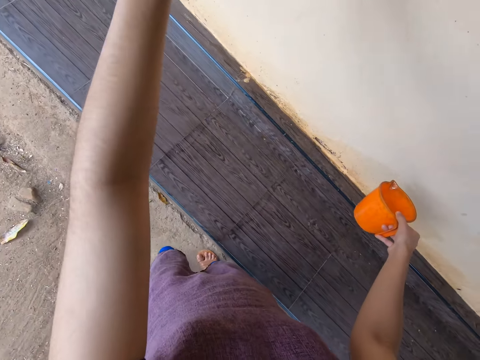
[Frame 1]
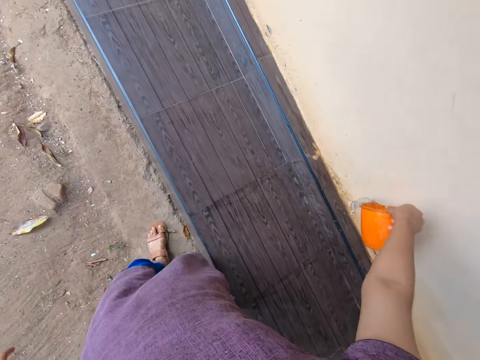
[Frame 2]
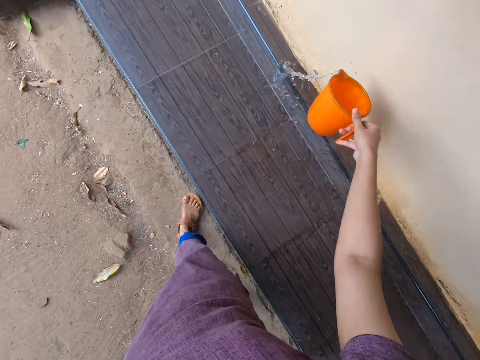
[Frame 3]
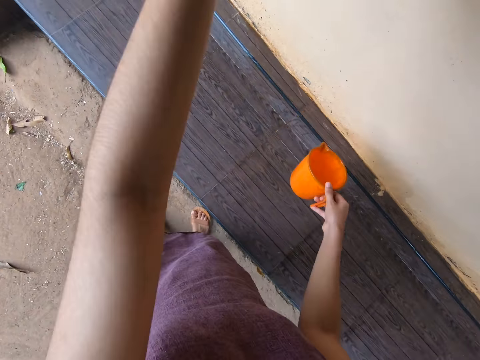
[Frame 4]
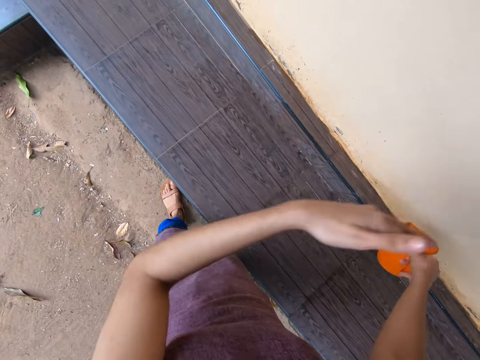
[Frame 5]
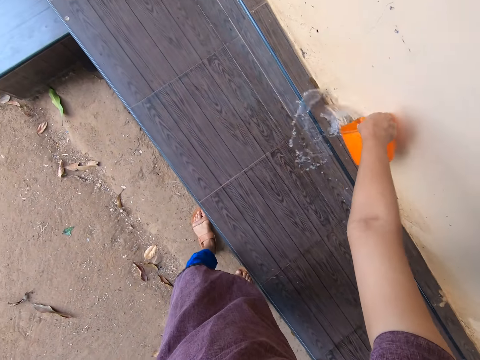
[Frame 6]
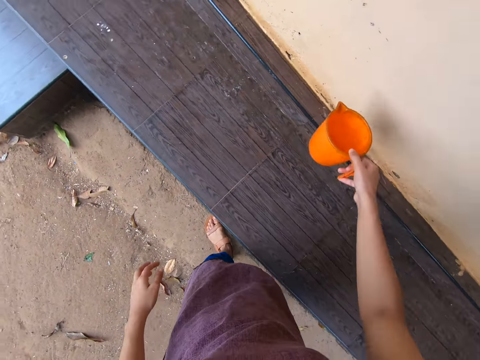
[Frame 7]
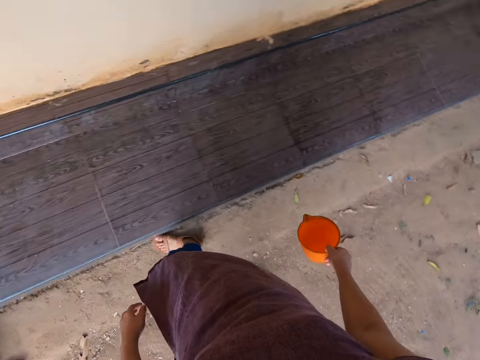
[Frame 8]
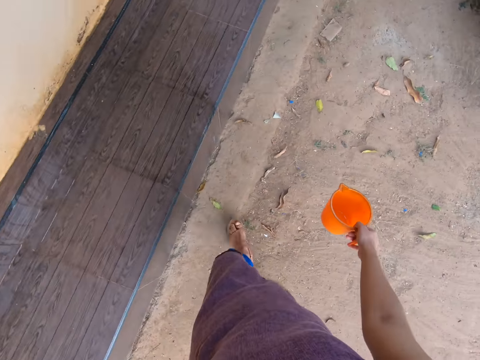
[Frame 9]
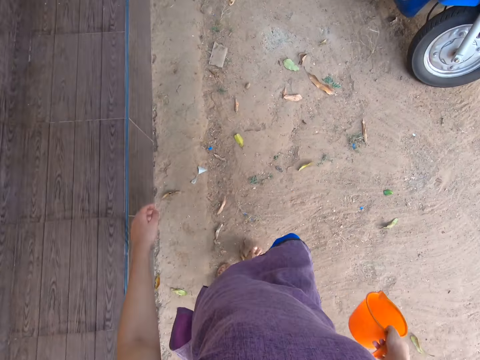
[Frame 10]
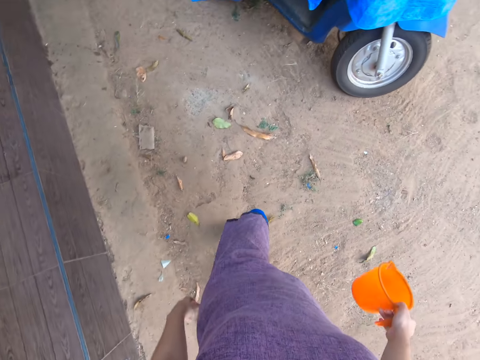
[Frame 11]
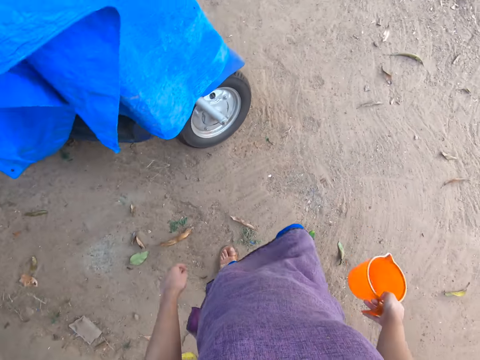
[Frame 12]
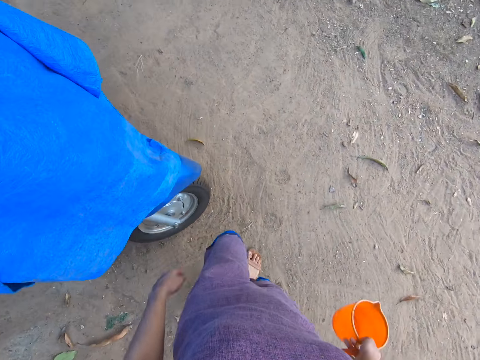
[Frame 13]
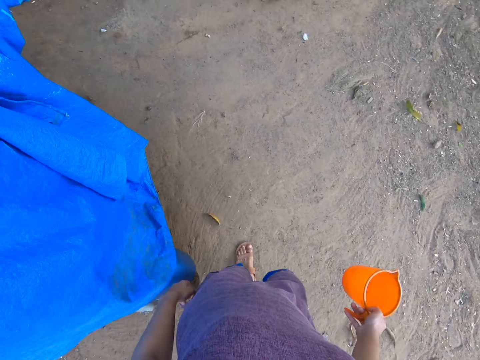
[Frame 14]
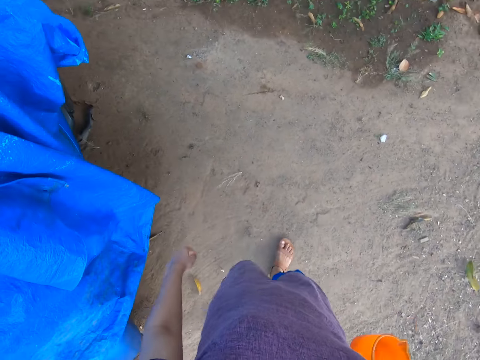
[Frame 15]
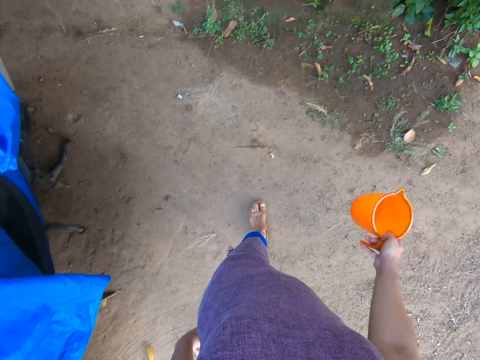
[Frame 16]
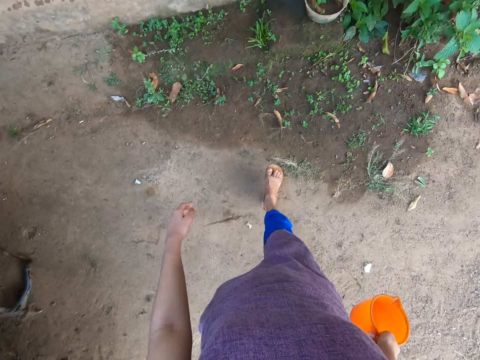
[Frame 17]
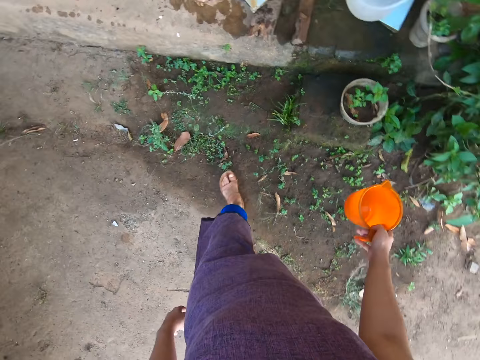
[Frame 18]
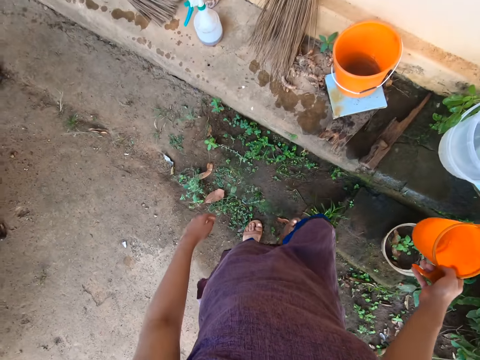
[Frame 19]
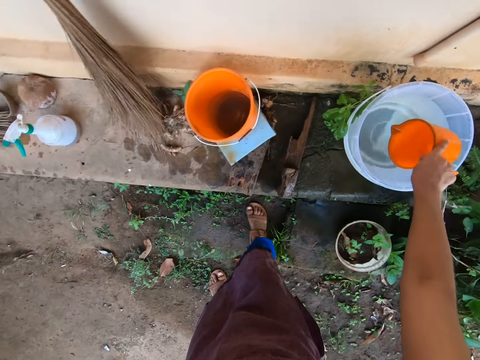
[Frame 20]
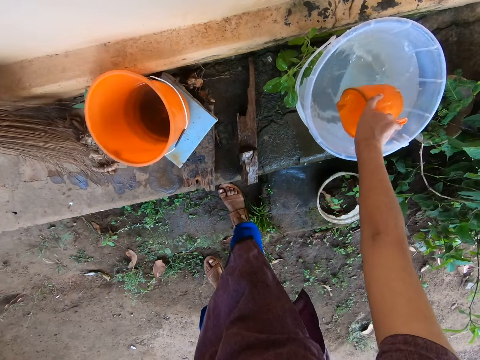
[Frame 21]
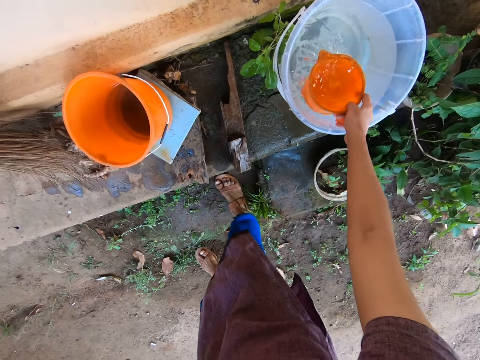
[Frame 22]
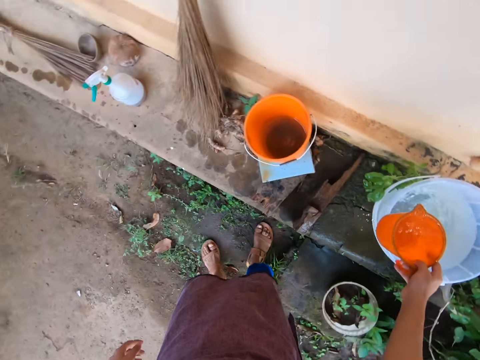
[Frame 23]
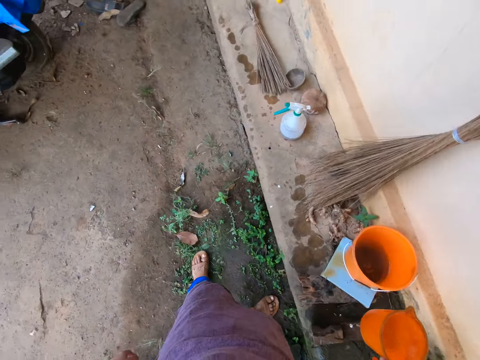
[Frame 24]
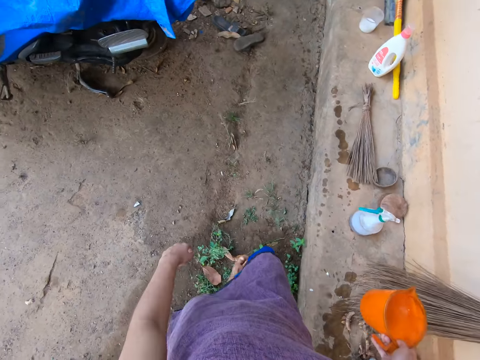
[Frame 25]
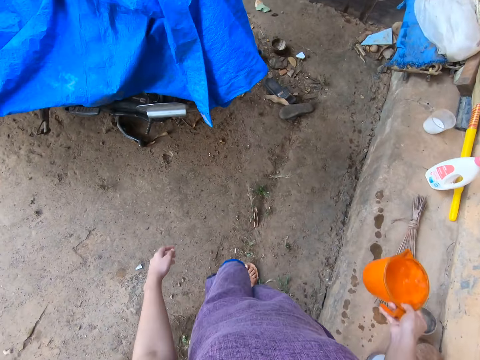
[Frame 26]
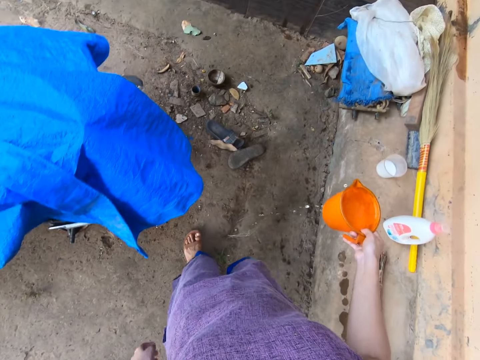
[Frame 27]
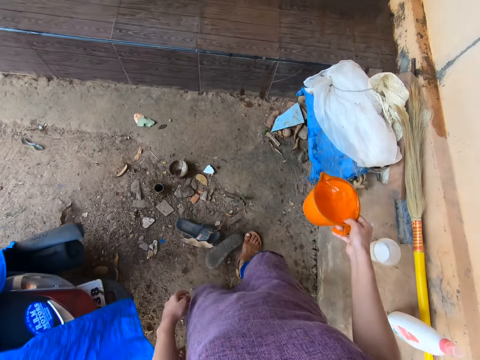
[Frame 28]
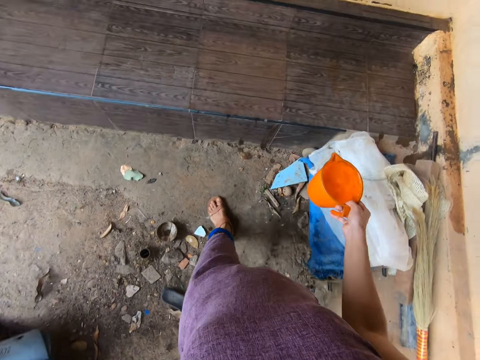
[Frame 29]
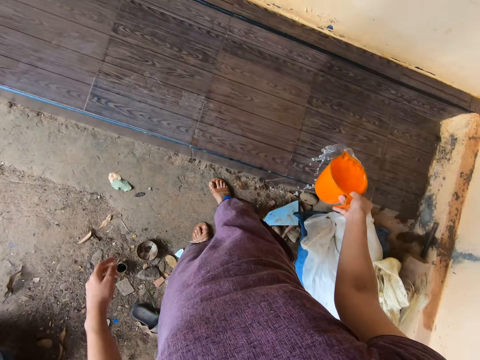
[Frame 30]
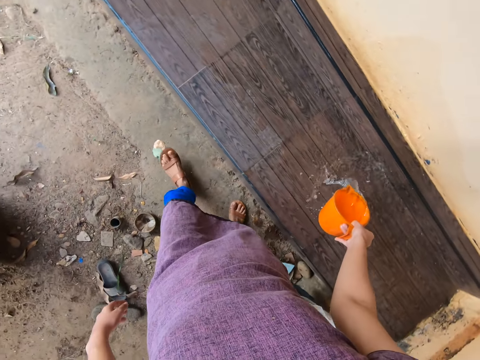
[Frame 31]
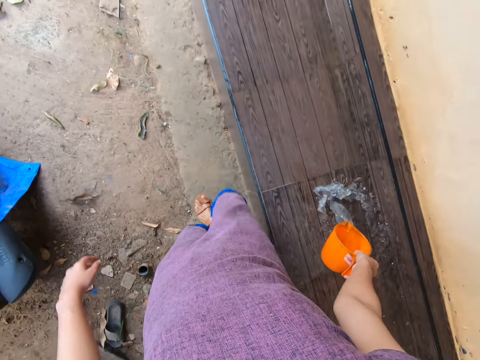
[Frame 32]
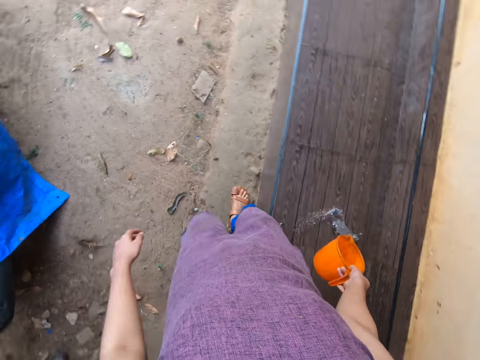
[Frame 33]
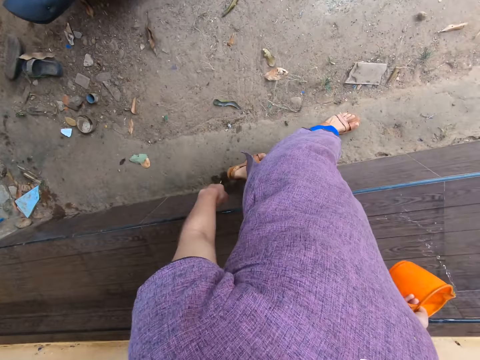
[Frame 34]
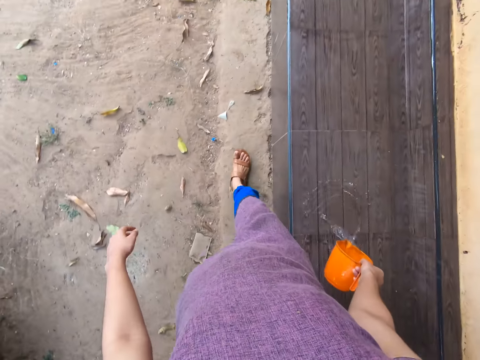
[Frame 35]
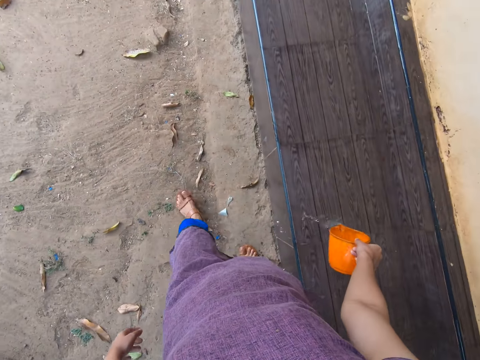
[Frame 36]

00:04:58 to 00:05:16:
The camera wearer pours water from the cup in her right hand onto the slab of tiles. She closes a window with her left hand. She pours water from the cup in her right hand onto the slab of tiles. She walks. She scoops water from the bucket on the concrete slab with the cup in her right hand. She carries the cup of water with her right hand. She walks. She pours water from the cup in her right hand onto the slab of tiles.

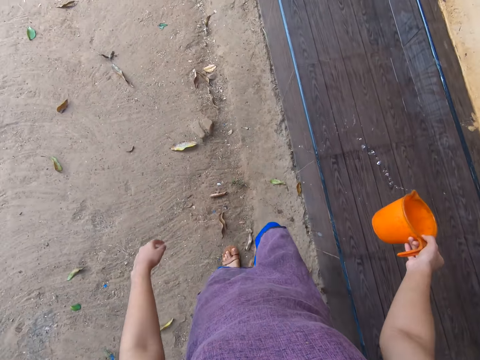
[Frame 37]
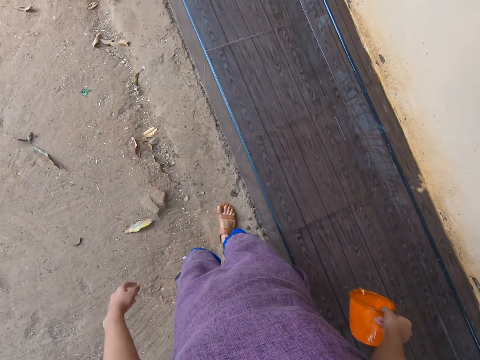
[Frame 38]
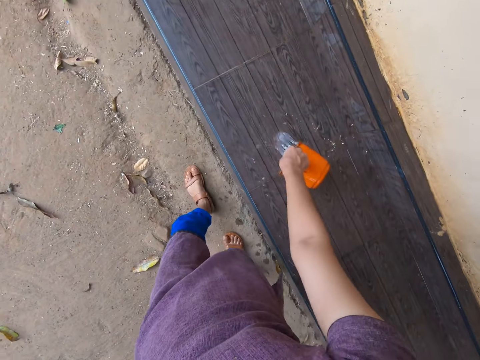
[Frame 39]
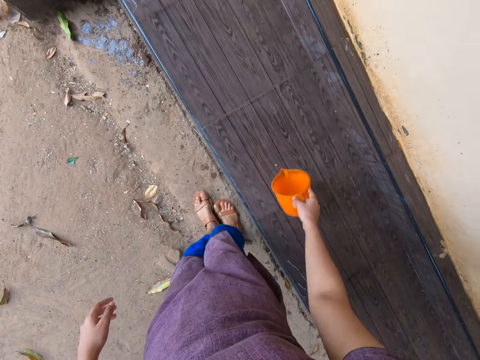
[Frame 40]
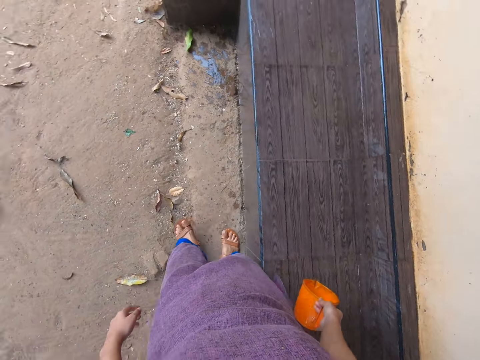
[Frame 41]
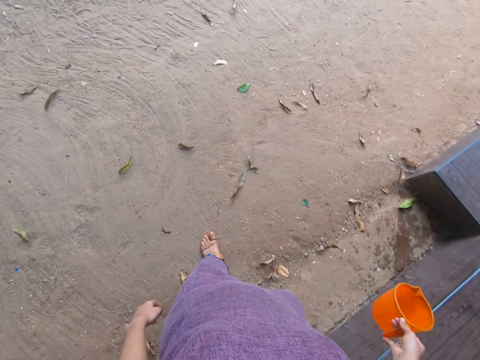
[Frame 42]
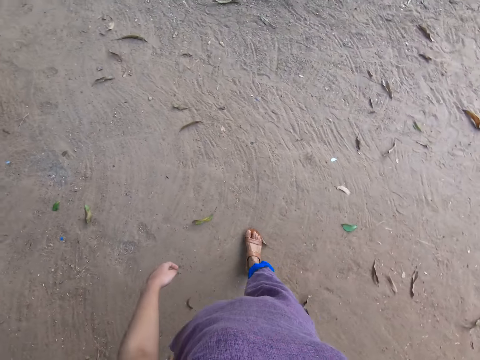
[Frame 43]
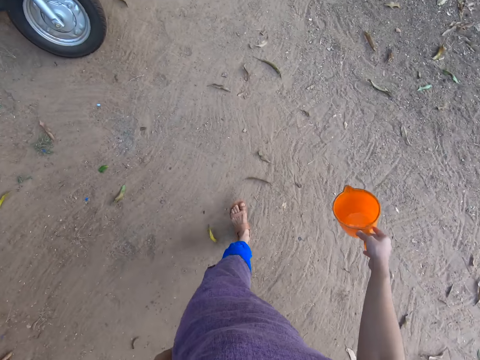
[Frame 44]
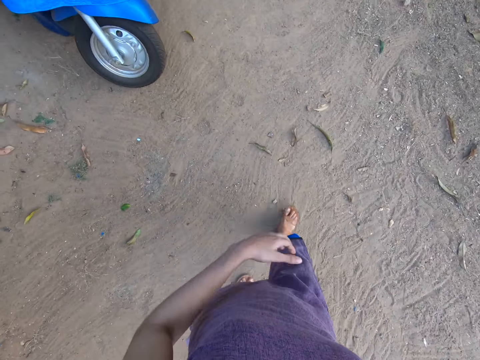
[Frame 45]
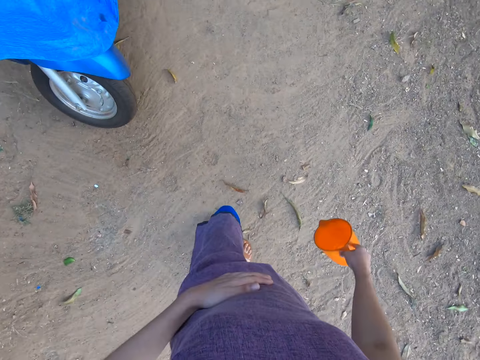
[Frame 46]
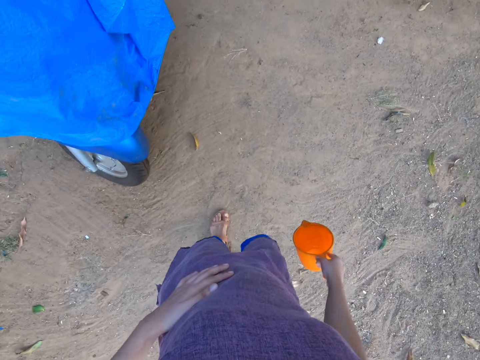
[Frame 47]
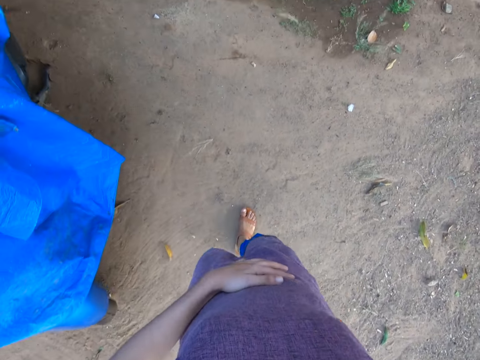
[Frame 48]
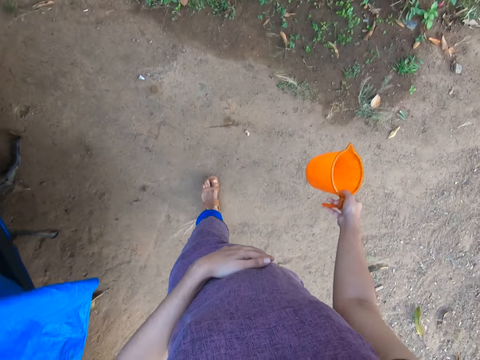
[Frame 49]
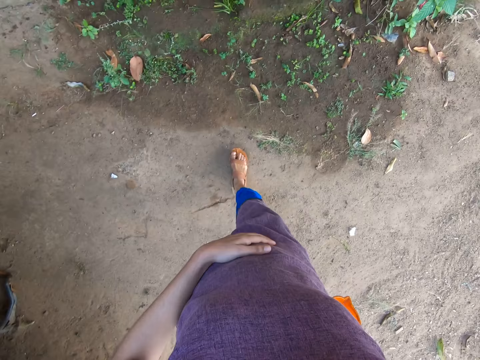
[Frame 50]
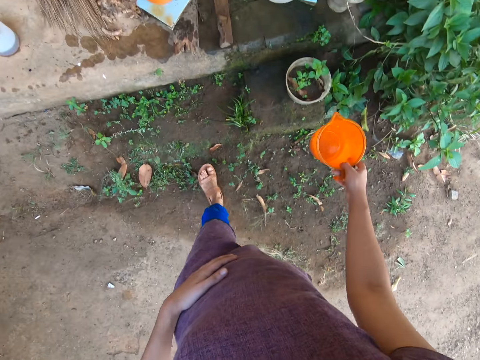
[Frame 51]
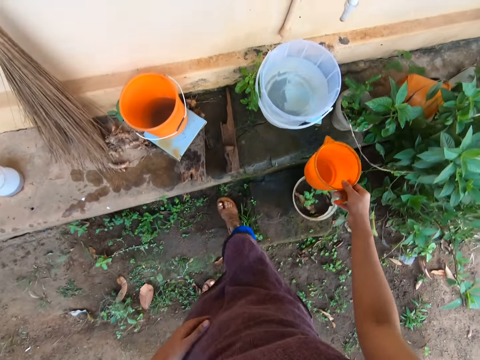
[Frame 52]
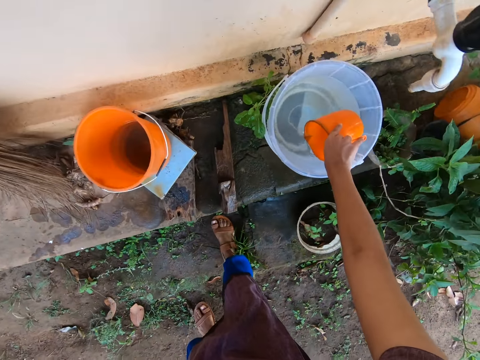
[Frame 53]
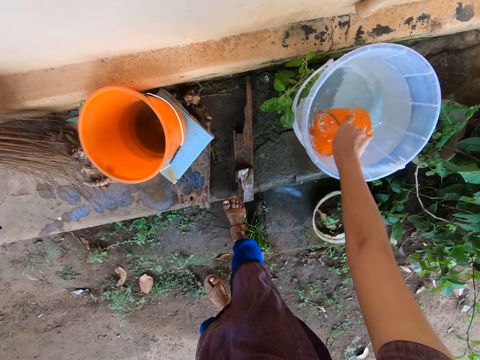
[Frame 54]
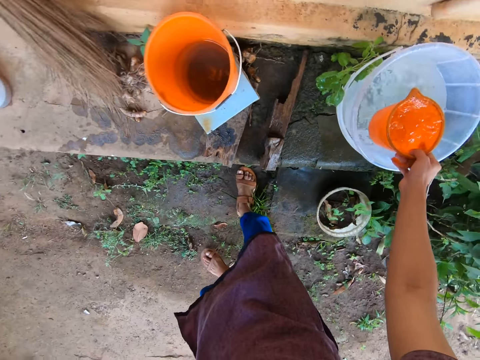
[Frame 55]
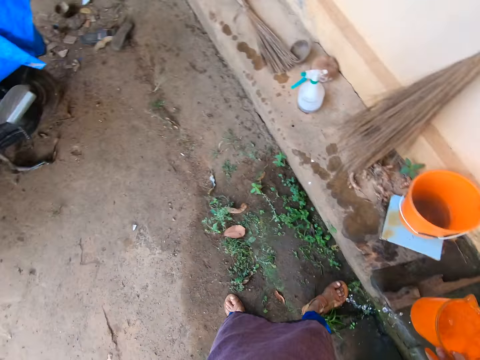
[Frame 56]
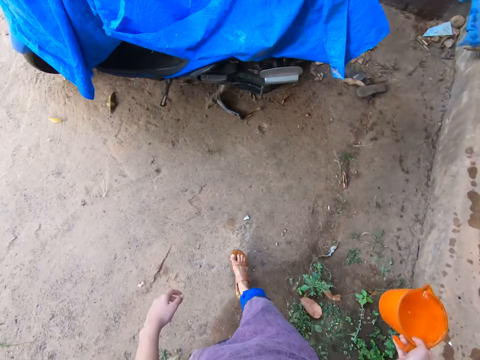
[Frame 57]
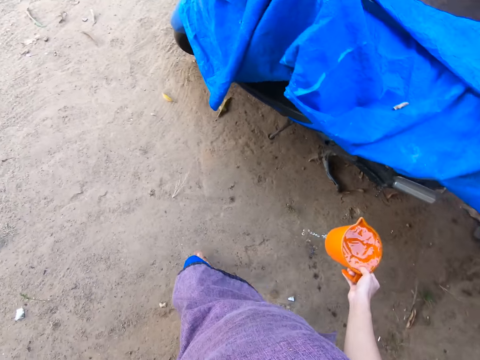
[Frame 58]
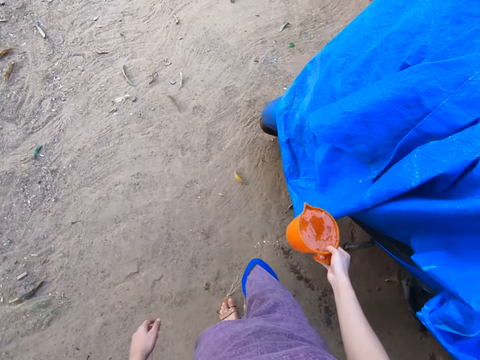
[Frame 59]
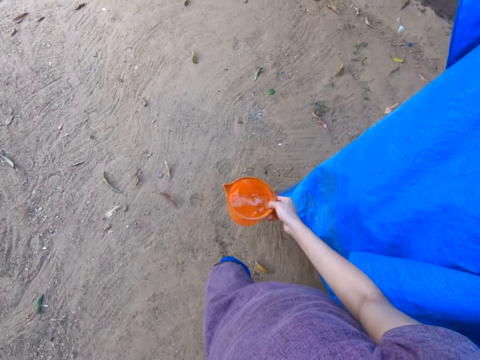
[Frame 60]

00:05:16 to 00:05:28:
The camera wearer walks. She scoops water from the bucket on the concrete slab with the cup in her right hand. She carries the cup of water with her right hand. She walks.
